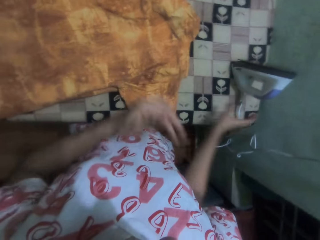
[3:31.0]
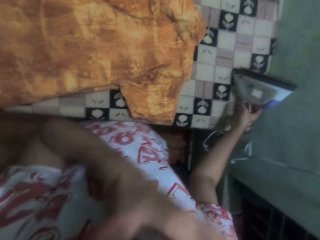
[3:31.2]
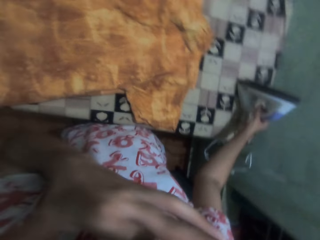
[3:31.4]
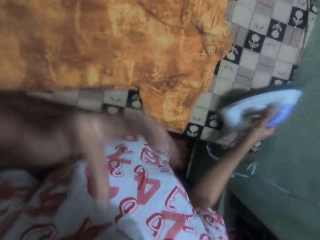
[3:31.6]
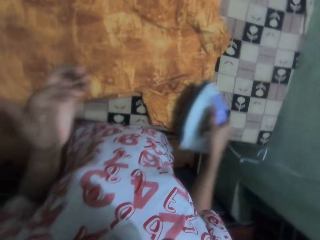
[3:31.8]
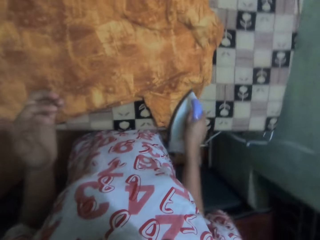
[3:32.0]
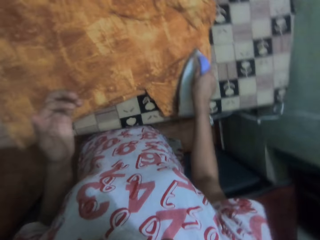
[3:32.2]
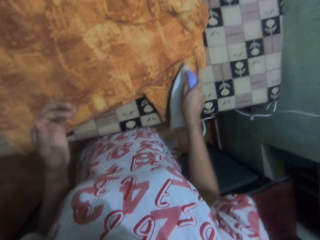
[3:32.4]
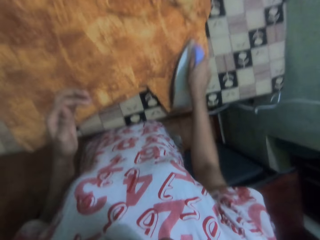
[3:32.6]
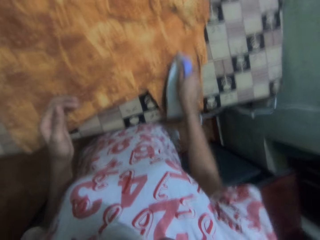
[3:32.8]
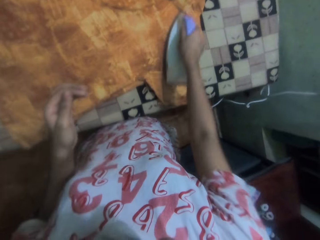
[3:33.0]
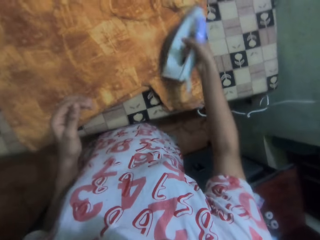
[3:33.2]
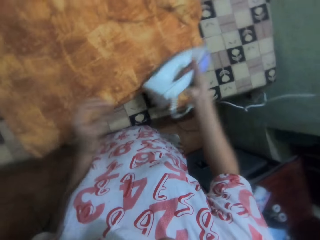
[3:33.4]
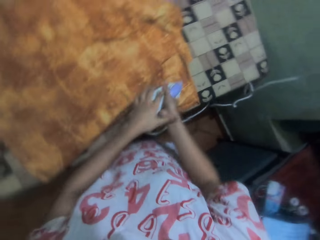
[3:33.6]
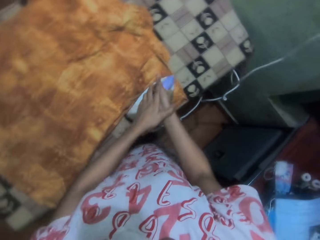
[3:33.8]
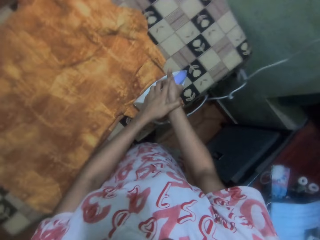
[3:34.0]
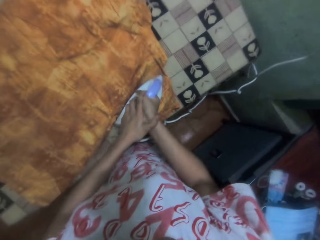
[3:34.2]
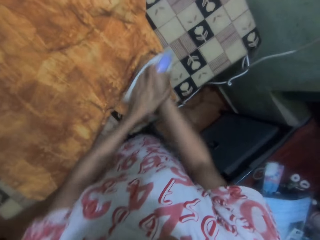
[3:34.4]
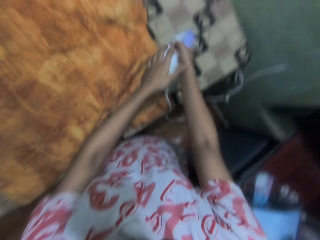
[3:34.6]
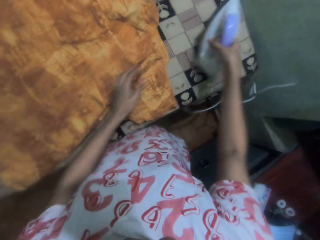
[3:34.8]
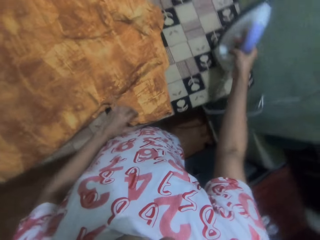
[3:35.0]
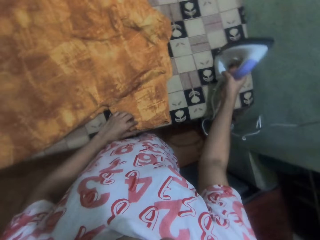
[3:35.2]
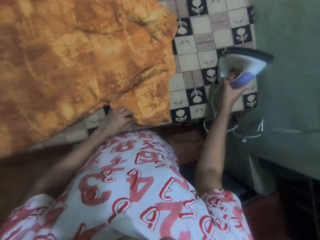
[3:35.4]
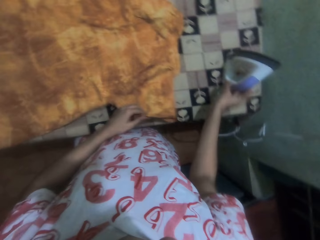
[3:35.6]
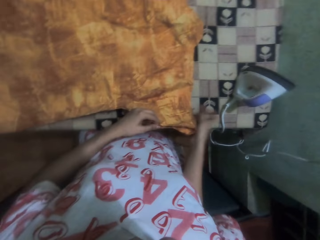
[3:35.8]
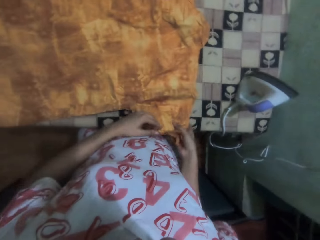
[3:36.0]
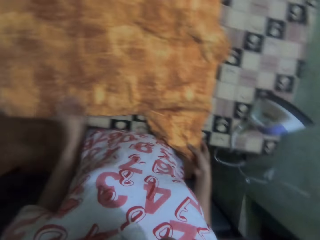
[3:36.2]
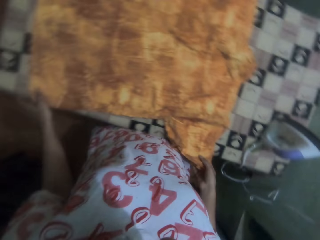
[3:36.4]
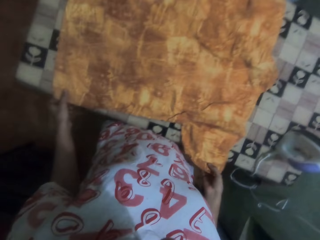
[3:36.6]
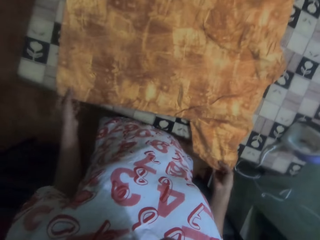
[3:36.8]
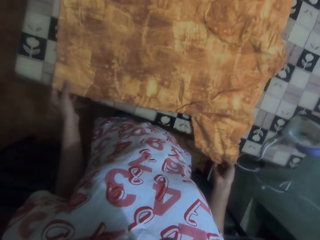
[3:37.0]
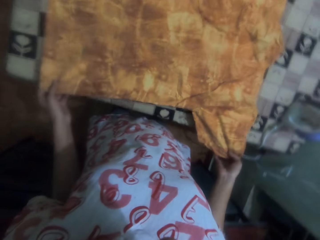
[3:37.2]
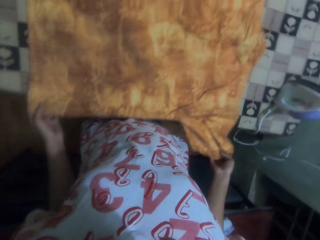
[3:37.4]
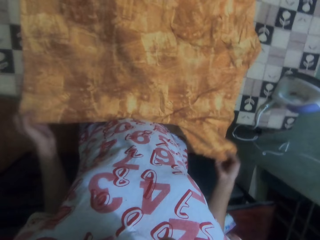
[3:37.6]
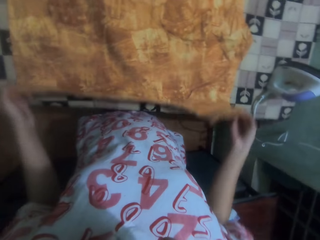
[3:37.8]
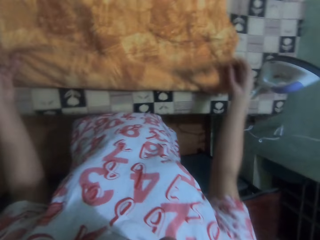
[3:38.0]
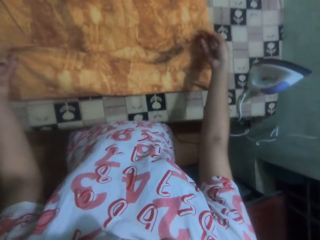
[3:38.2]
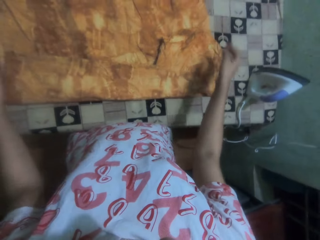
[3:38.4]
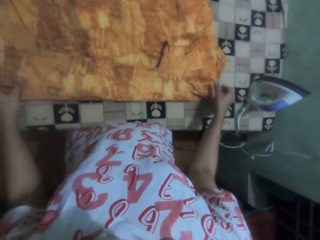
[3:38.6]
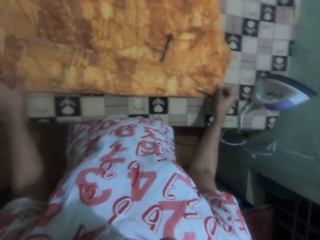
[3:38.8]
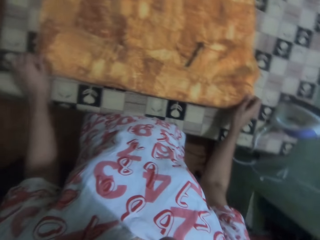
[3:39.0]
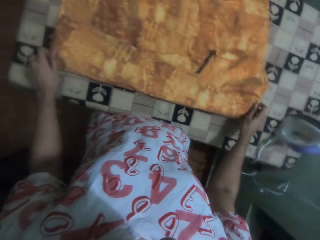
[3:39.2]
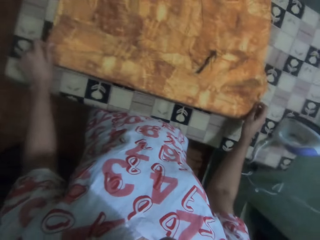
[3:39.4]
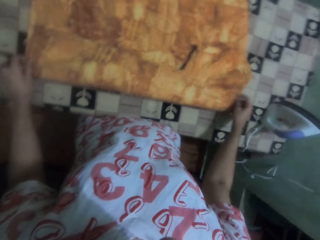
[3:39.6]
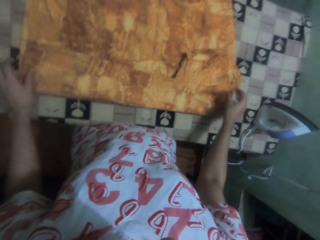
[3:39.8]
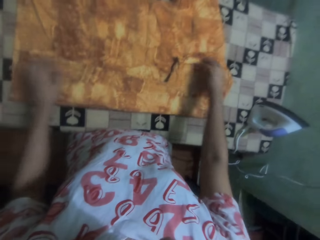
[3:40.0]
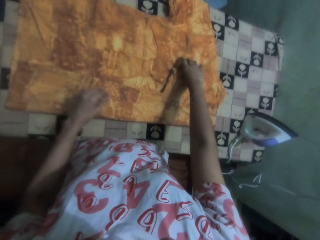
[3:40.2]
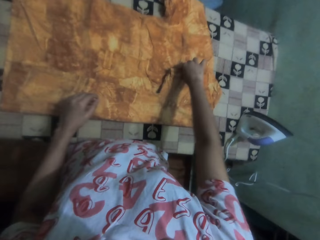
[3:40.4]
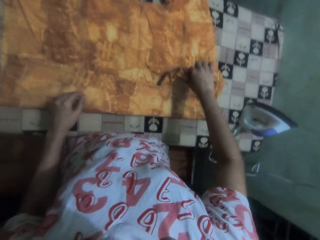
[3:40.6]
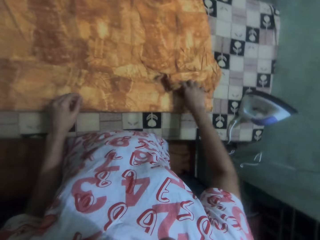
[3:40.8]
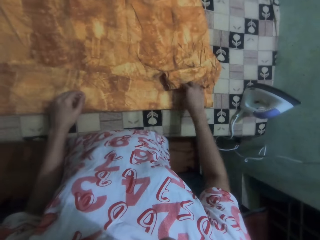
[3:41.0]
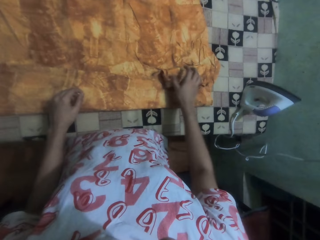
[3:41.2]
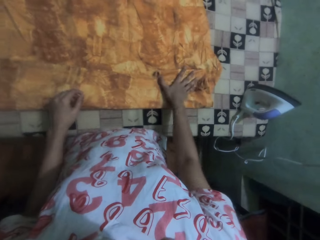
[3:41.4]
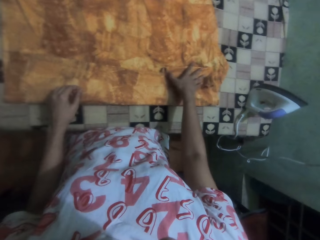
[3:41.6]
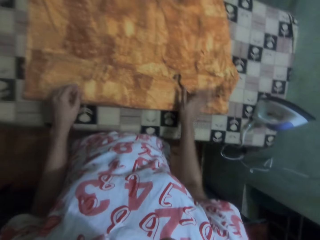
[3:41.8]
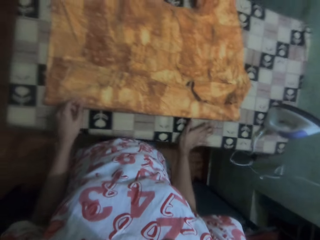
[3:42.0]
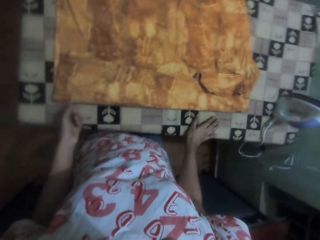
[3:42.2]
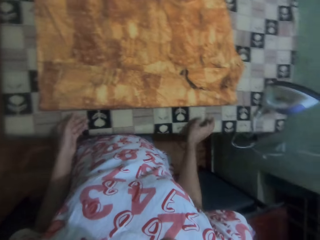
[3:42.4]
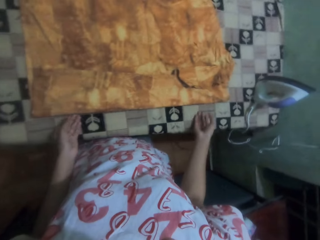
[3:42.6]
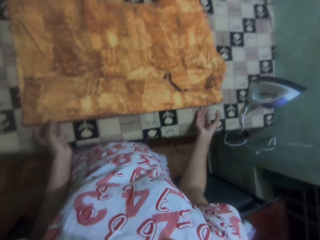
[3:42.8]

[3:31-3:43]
The camera wearer does something with her hand. She picks the iron box from the table. She irons the top with the iron box. She holds the iron box with her hands. She irons the top with the iron box. She places the iron box on the table. She folds the top with her hands.

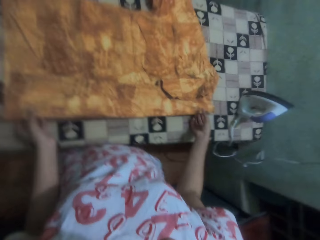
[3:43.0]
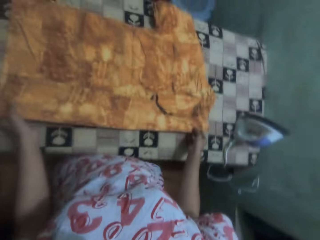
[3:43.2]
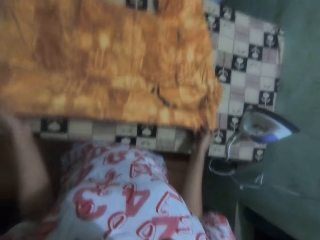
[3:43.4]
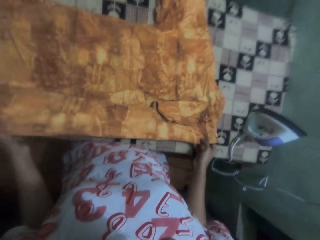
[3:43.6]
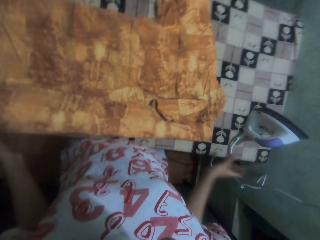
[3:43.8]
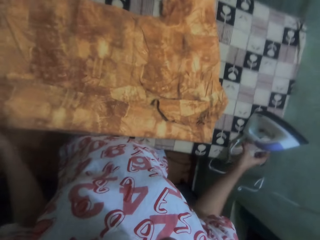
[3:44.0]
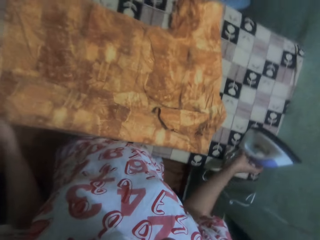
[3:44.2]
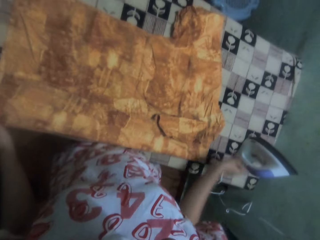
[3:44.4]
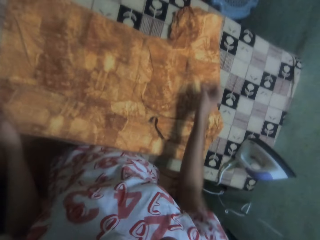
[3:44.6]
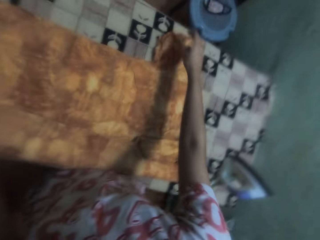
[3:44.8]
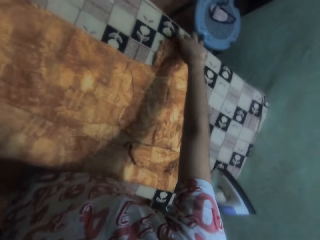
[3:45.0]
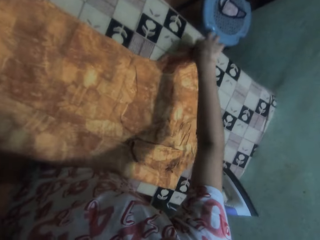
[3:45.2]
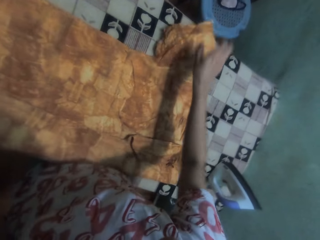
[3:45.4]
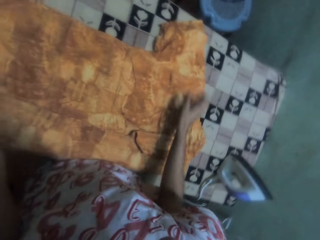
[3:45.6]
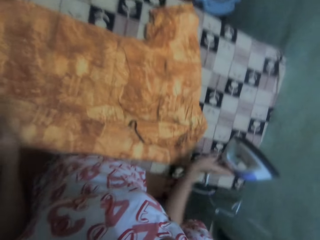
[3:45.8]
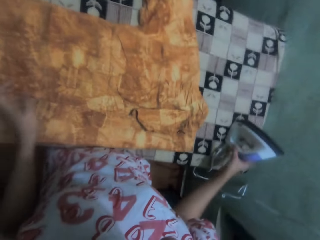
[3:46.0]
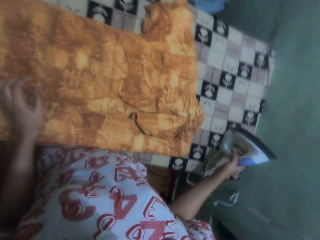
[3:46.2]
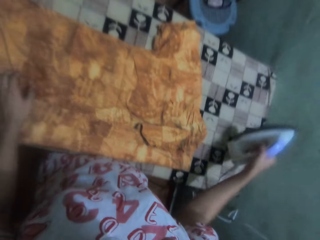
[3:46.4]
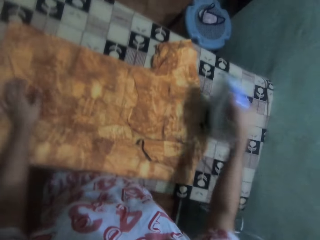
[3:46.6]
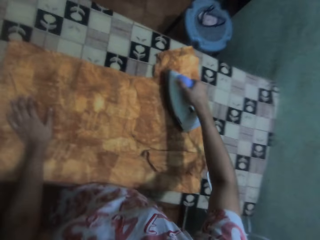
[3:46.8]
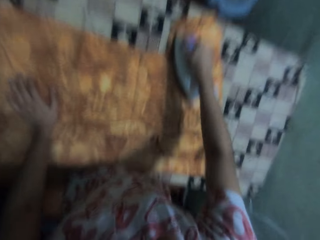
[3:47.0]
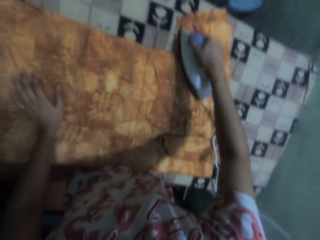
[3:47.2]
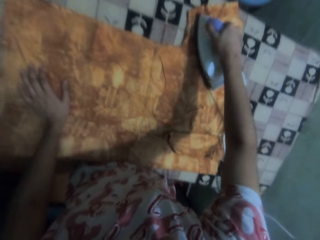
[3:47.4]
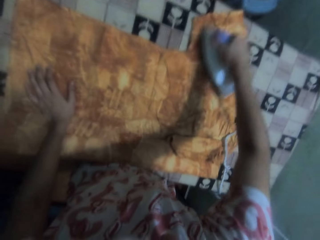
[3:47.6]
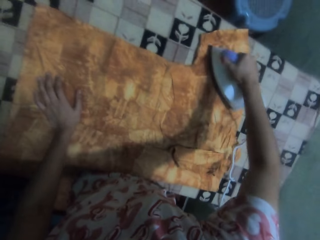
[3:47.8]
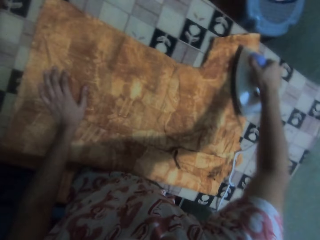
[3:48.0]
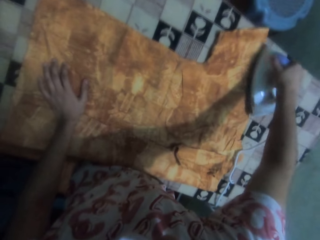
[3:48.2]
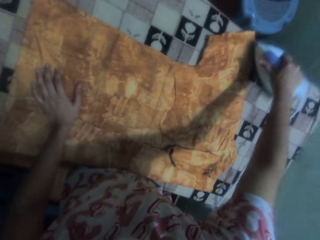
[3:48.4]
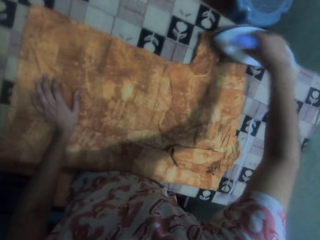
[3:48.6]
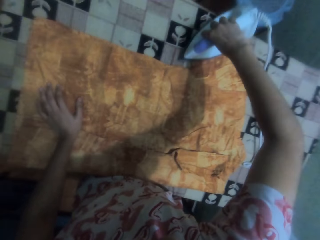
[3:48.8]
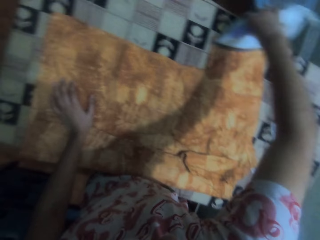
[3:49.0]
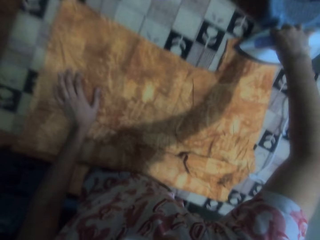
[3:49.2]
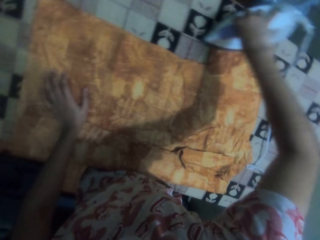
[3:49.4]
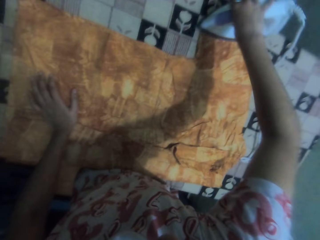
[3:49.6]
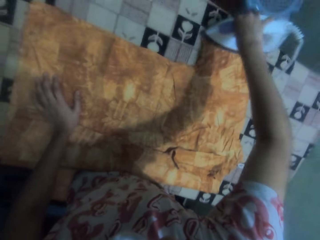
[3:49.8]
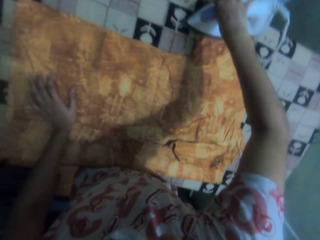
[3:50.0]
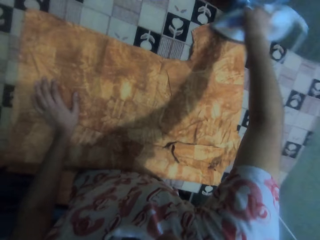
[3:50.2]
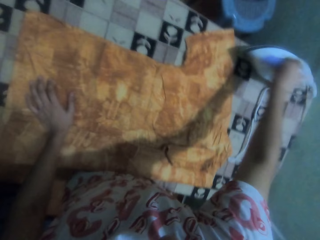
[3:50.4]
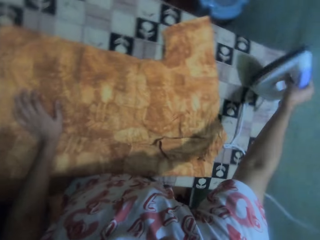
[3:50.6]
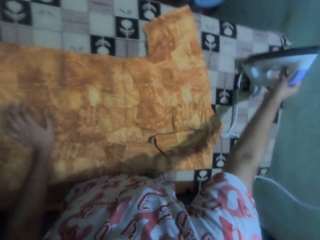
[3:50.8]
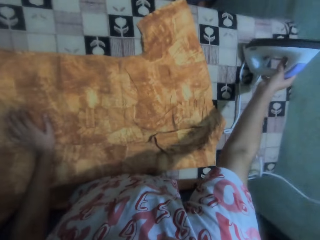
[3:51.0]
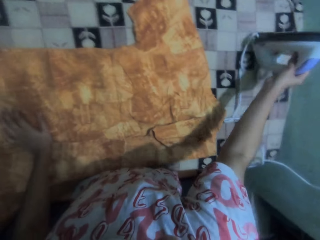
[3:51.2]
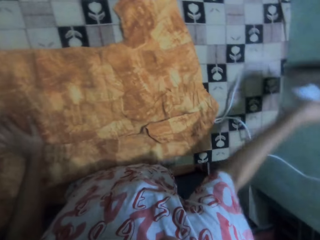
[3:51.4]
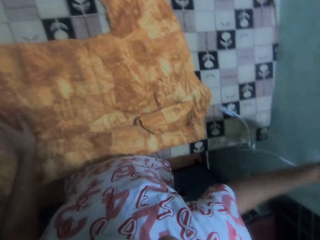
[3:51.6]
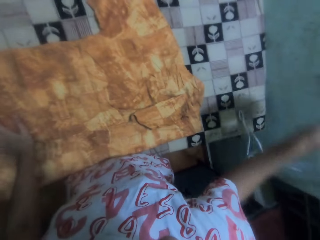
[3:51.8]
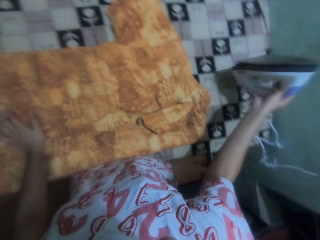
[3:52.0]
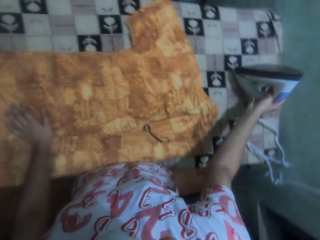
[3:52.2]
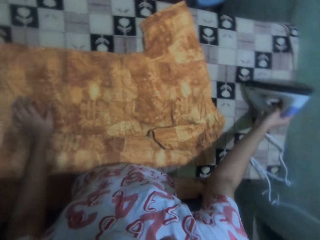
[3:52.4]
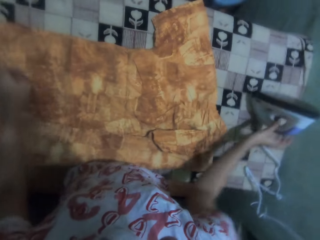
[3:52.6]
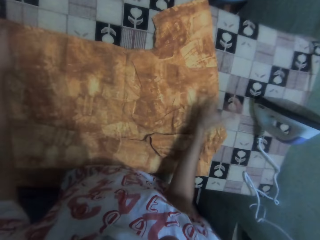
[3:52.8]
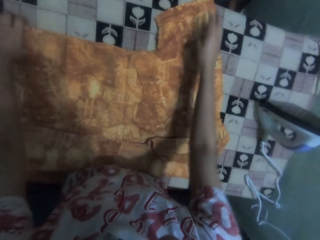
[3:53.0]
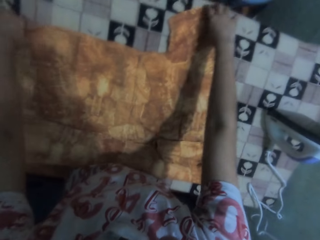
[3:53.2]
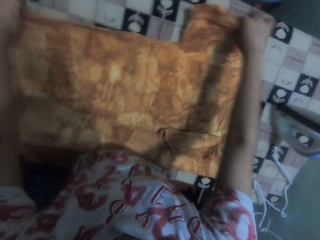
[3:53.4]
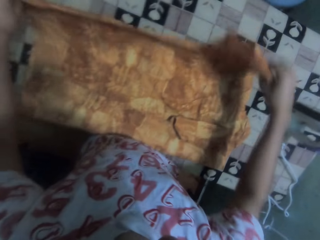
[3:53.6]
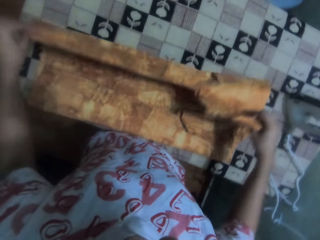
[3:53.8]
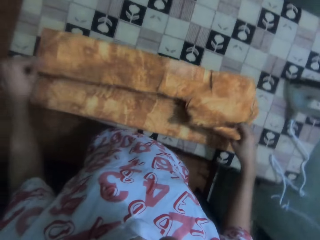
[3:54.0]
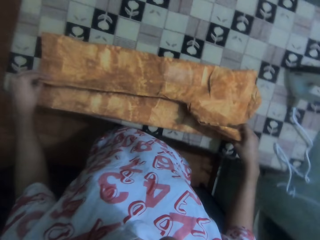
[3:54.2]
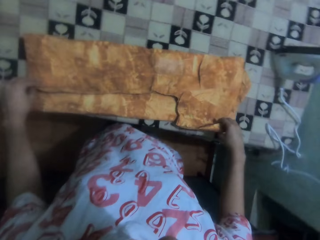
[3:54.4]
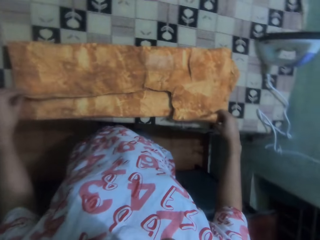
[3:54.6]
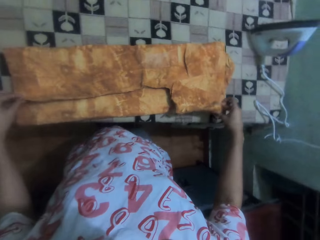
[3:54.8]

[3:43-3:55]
The camera wearer picks the iron box from the table. She irons the top with the iron box. She places the iron box on the table. She places the iron box on the table again. She folds the top with her hands.
